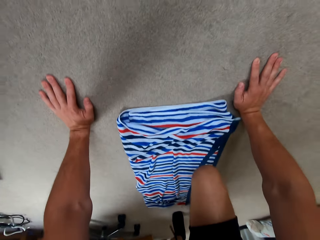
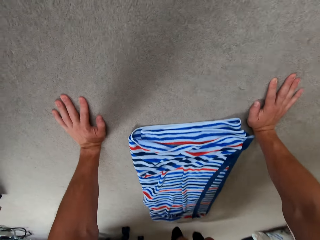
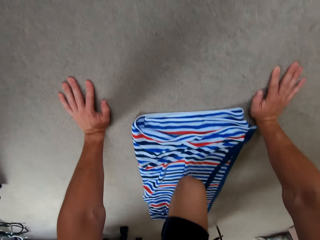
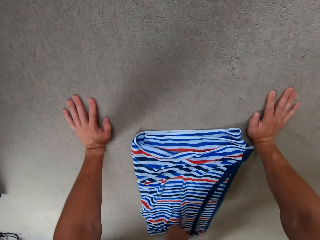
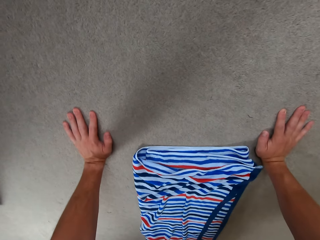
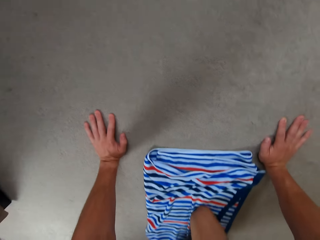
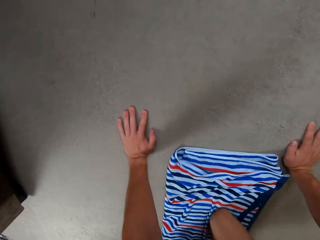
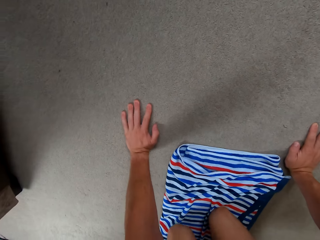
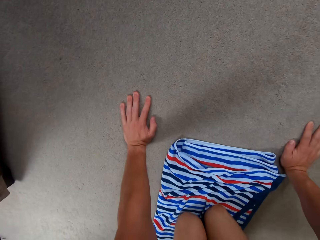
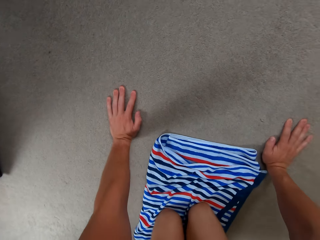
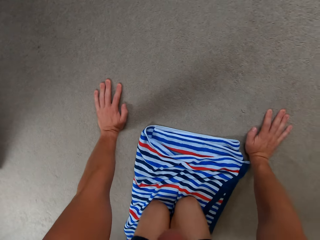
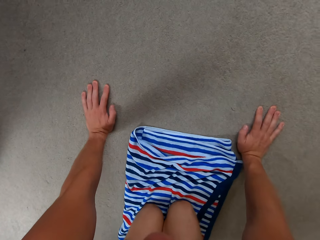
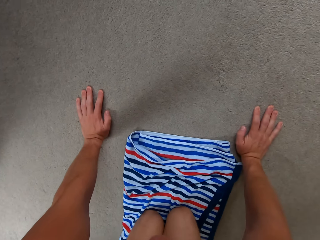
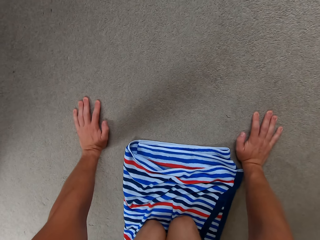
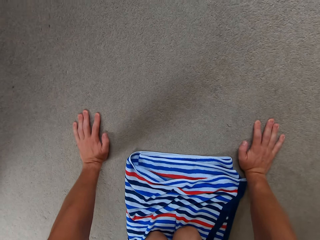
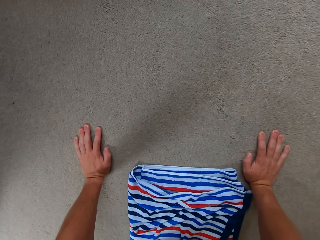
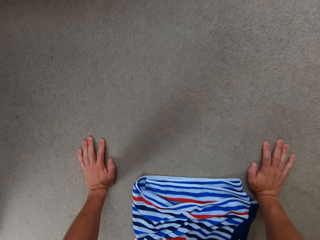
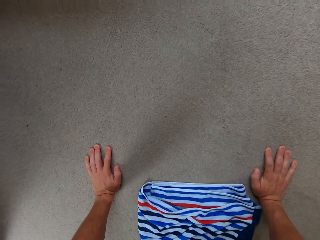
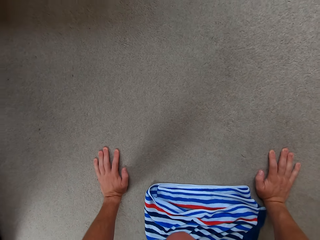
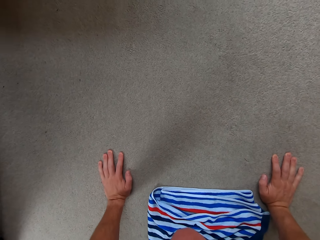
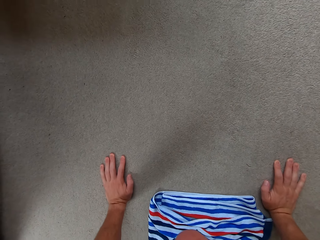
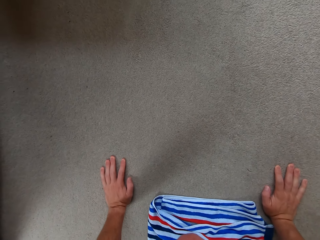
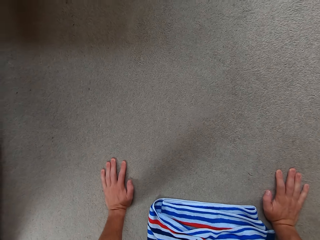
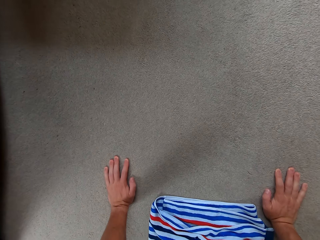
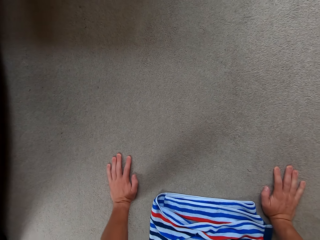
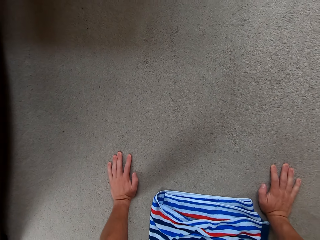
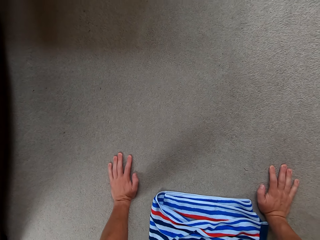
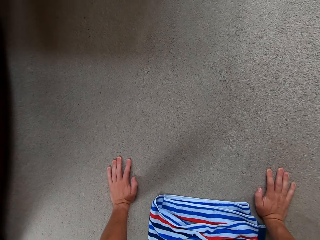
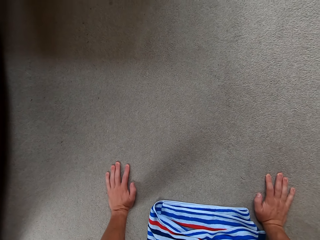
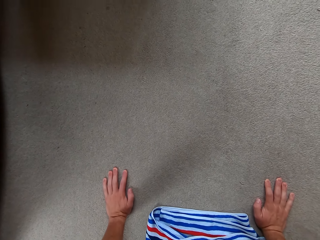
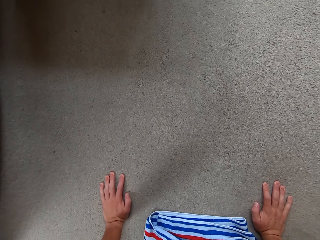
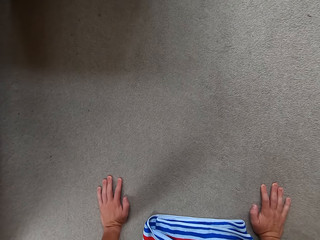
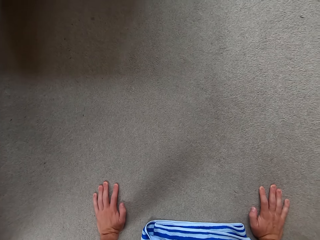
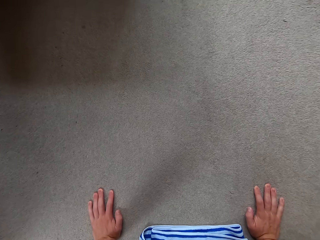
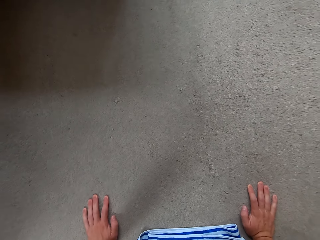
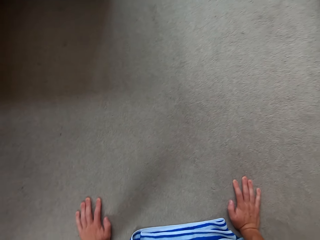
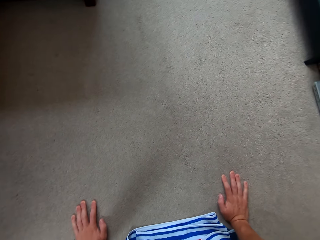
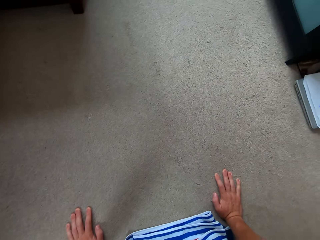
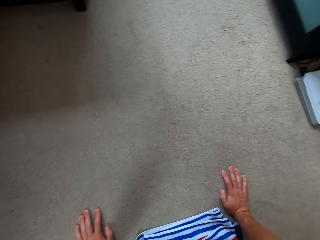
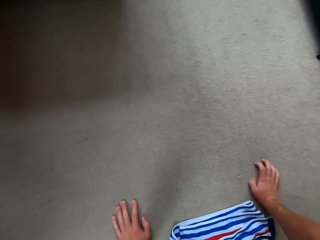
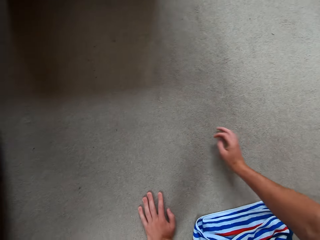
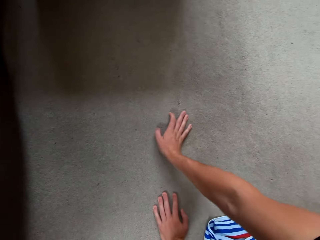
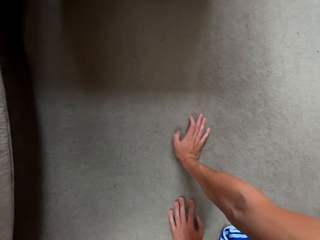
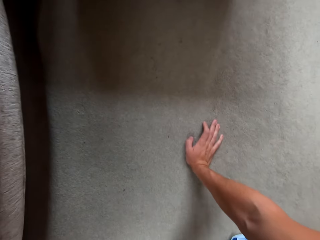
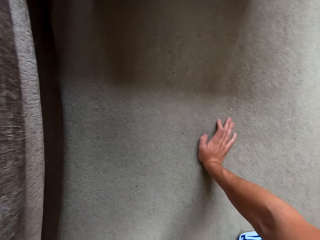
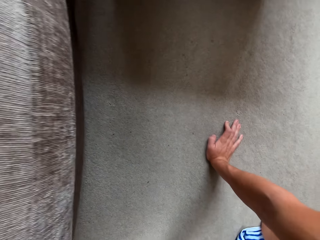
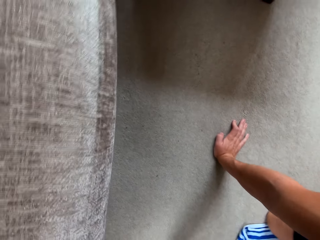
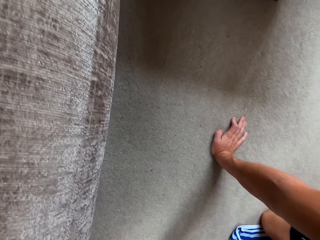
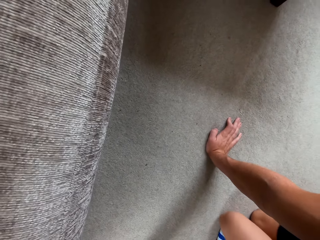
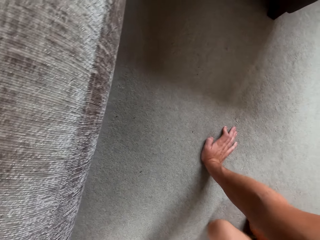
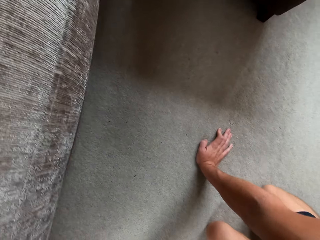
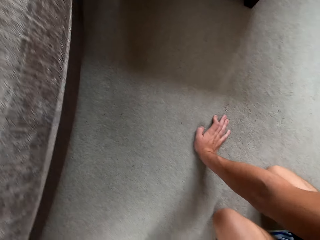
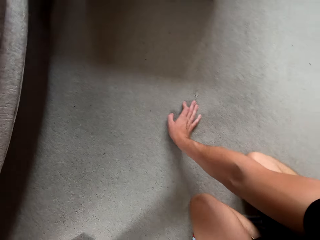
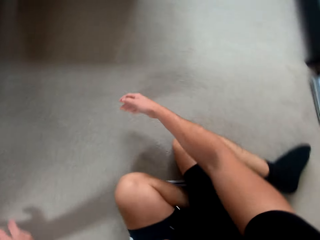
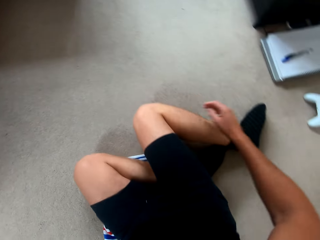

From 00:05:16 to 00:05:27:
The camera wearer looks at the TV. They change the position on the floor.

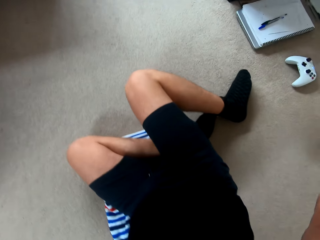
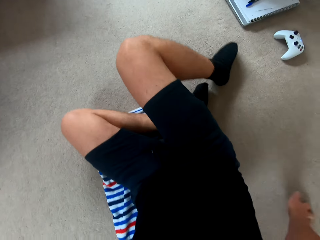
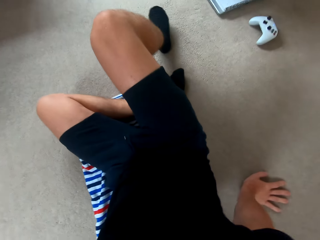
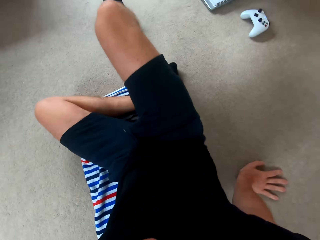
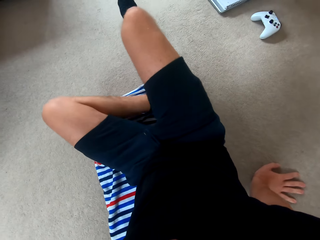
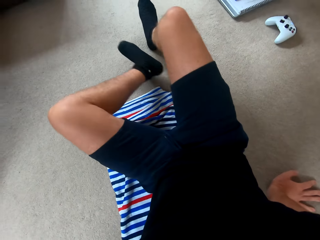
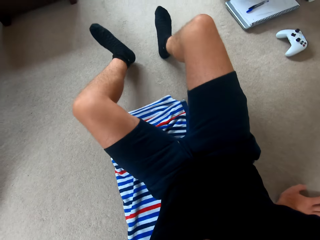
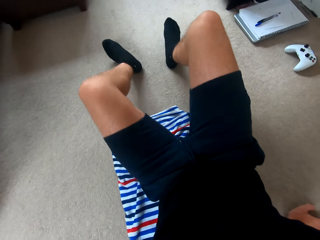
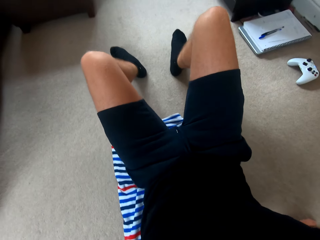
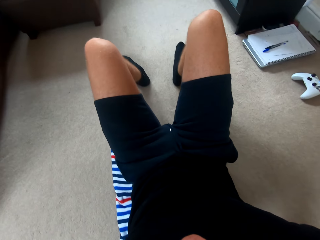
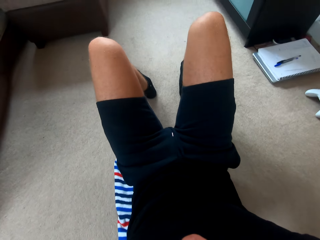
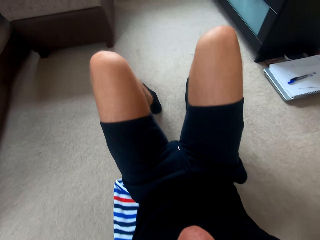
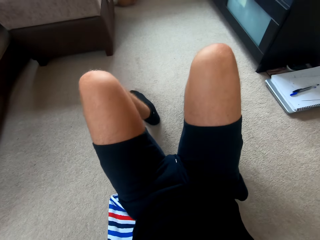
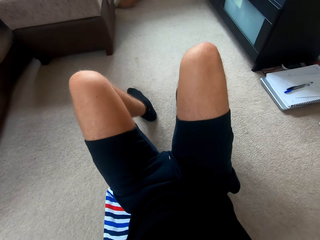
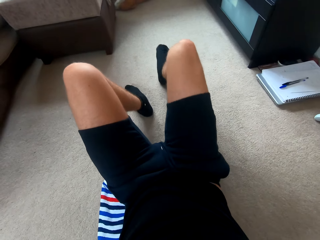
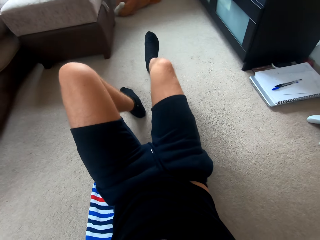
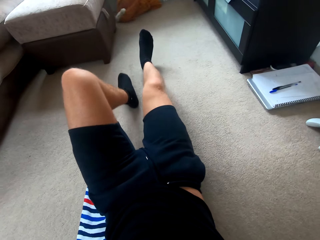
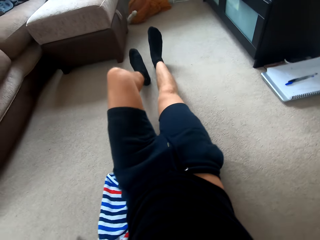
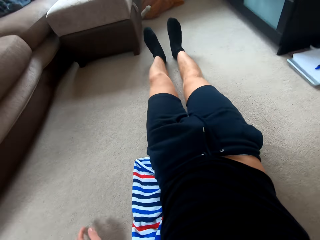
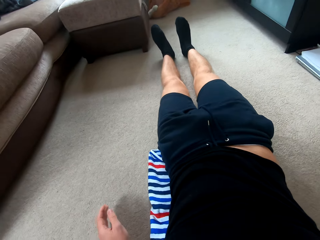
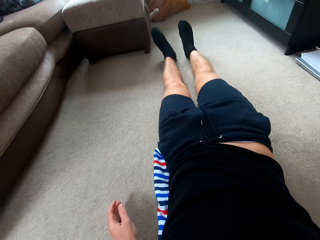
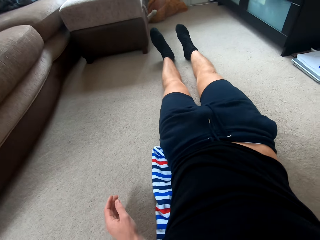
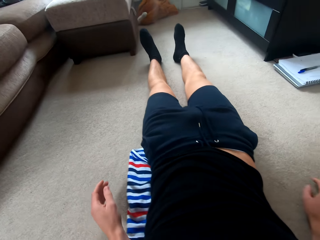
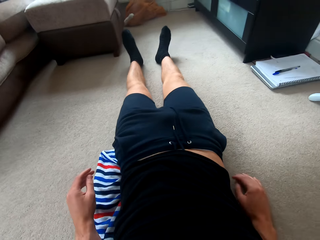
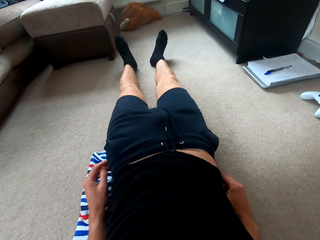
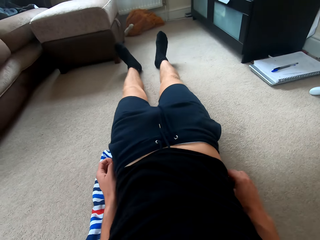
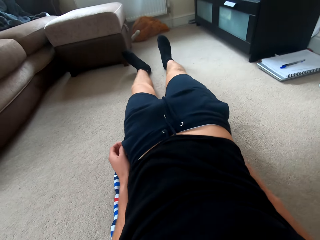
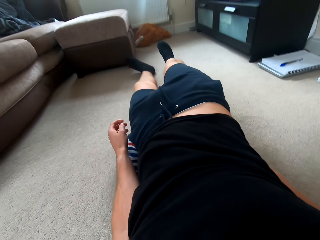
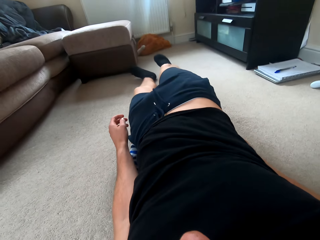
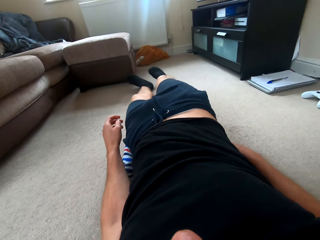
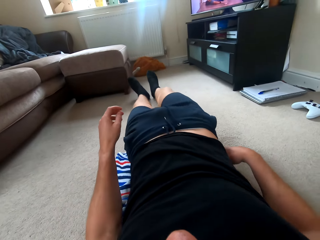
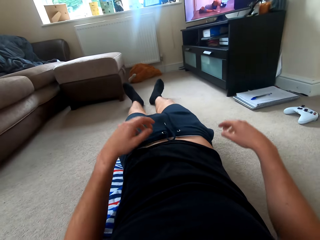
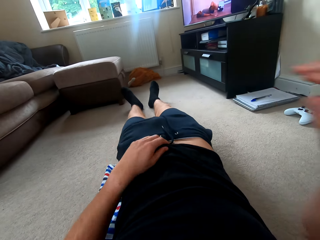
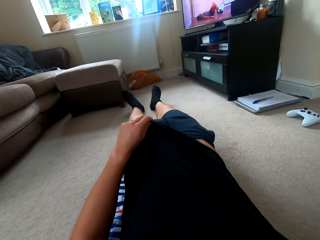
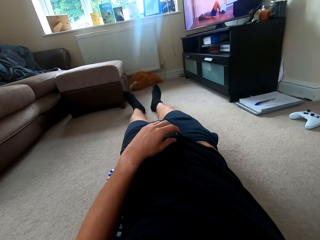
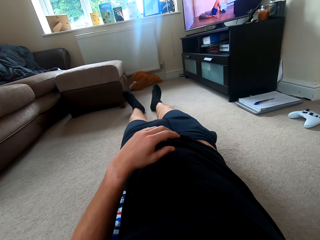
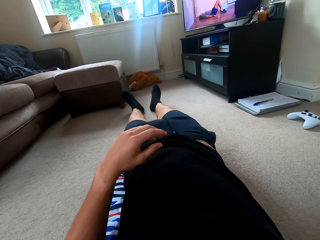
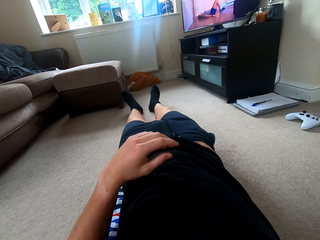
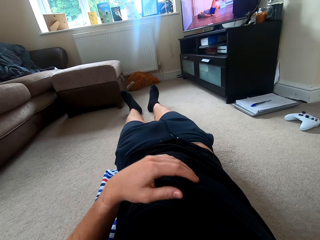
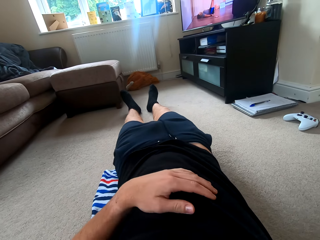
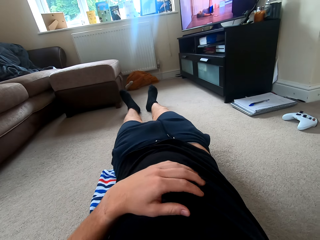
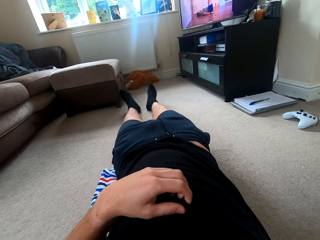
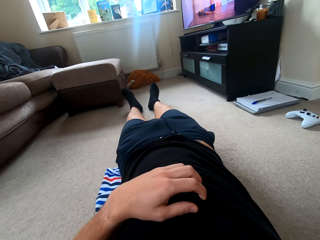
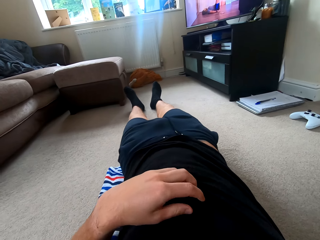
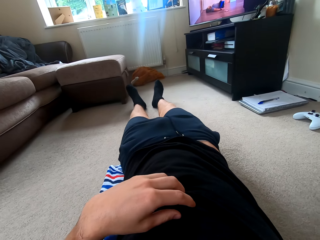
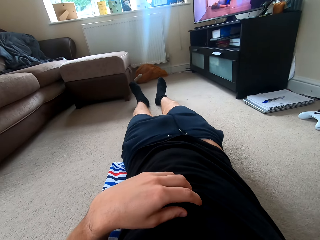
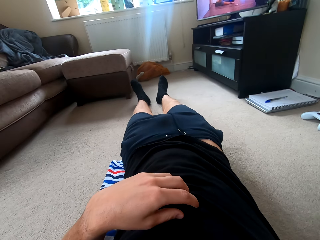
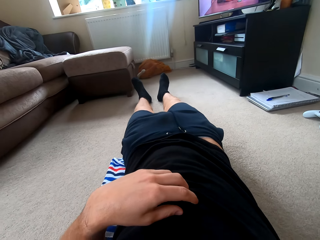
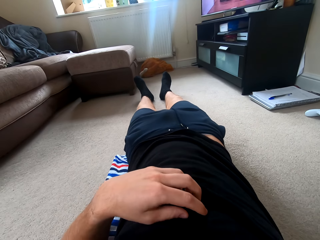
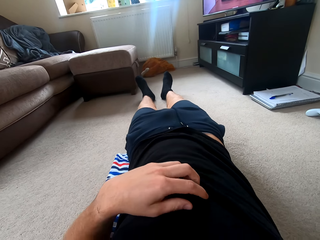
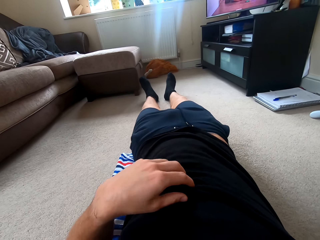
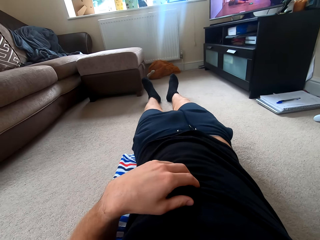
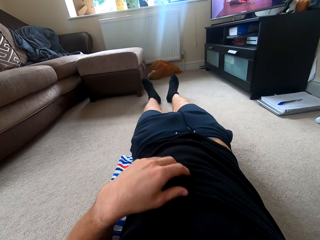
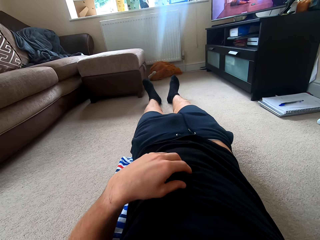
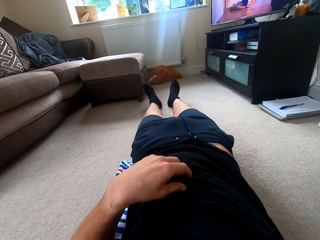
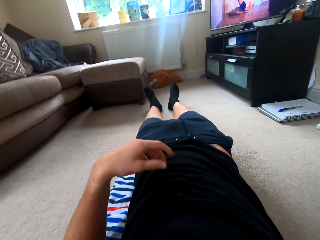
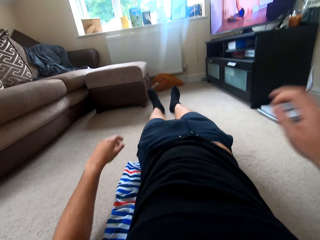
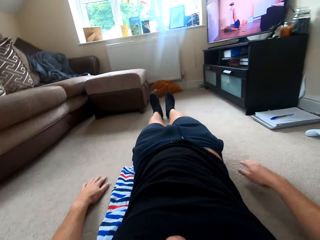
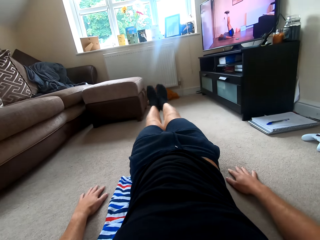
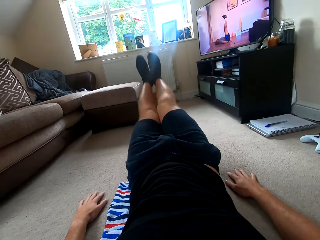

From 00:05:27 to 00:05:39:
The camera wearer moves. They move the t-shirt. They look at the TV.
